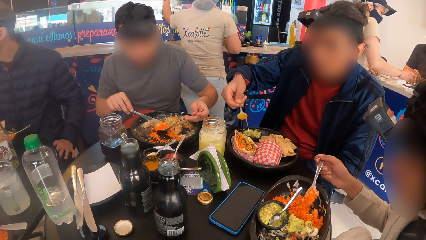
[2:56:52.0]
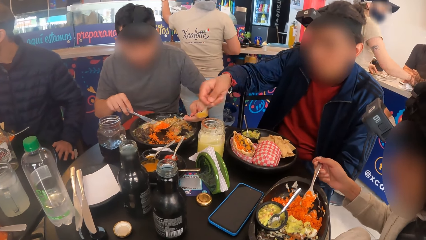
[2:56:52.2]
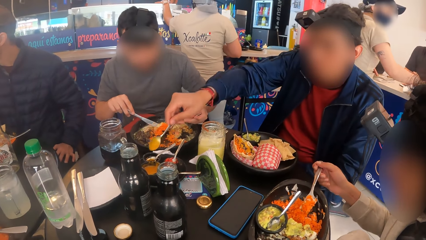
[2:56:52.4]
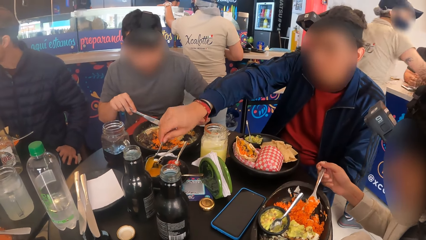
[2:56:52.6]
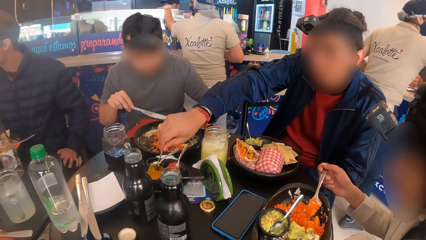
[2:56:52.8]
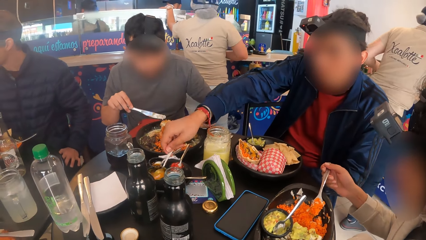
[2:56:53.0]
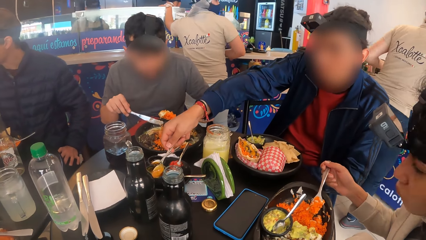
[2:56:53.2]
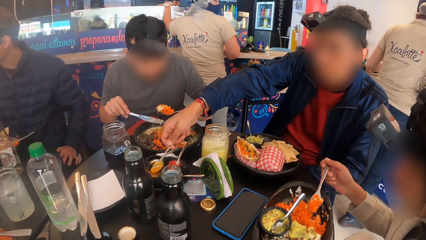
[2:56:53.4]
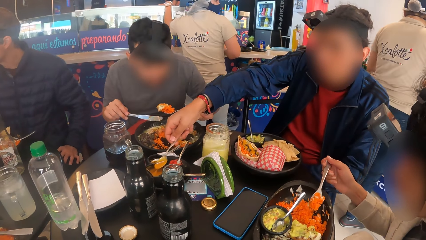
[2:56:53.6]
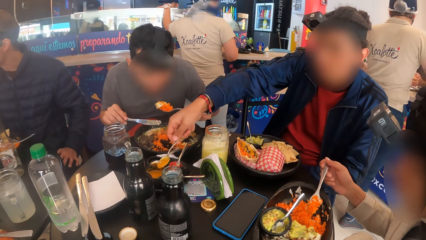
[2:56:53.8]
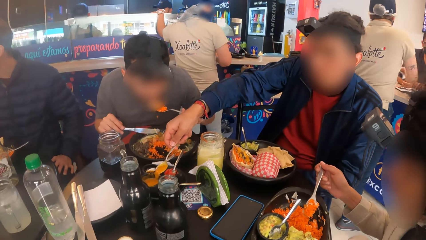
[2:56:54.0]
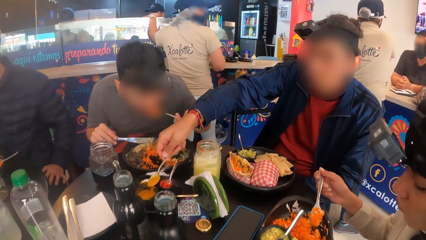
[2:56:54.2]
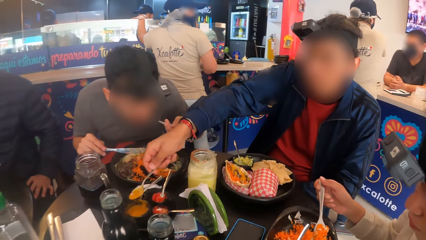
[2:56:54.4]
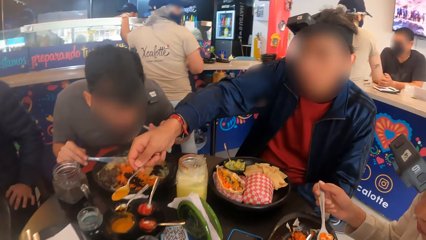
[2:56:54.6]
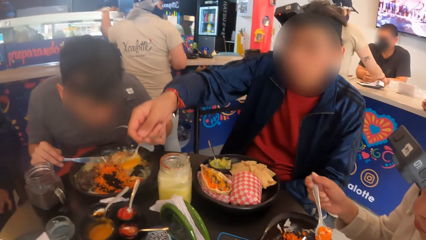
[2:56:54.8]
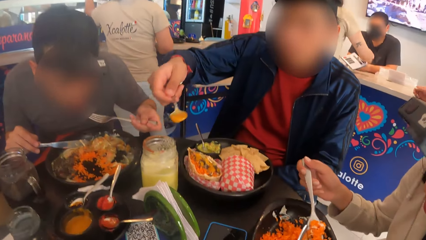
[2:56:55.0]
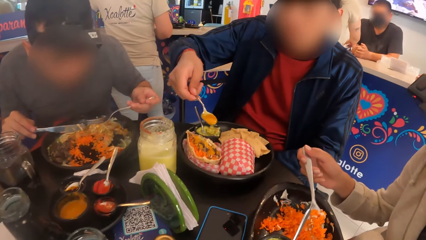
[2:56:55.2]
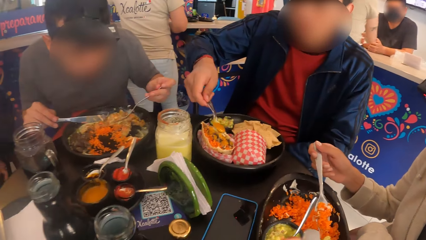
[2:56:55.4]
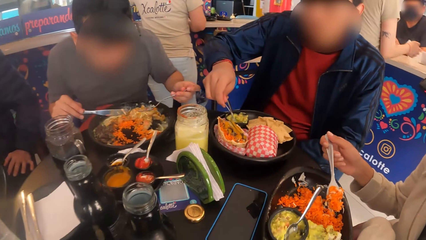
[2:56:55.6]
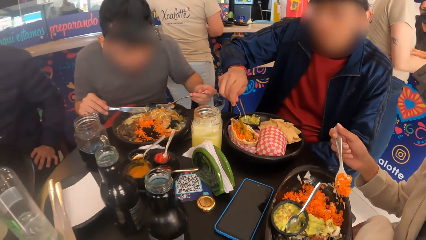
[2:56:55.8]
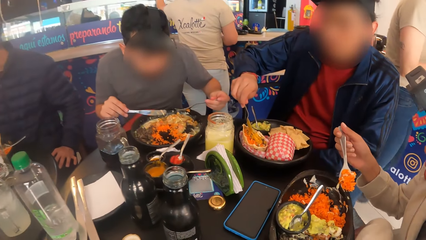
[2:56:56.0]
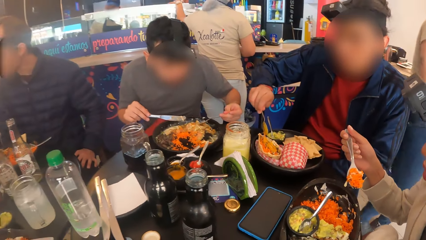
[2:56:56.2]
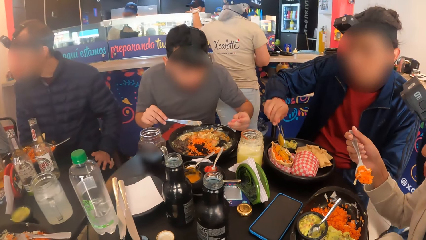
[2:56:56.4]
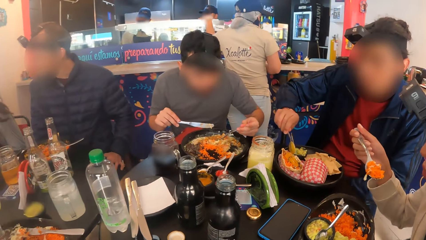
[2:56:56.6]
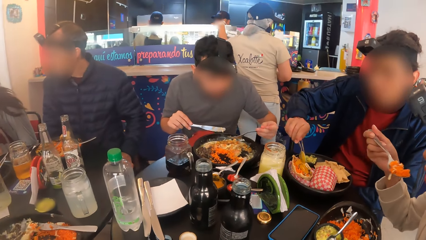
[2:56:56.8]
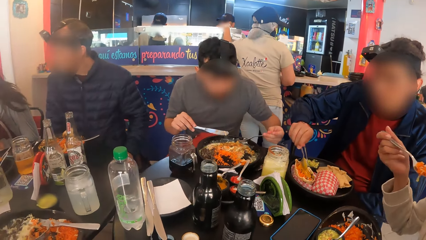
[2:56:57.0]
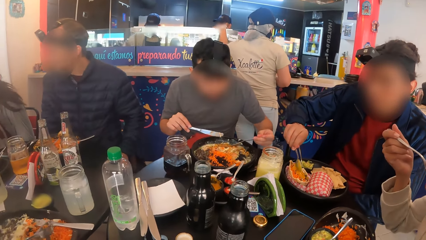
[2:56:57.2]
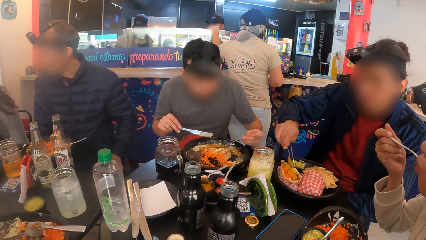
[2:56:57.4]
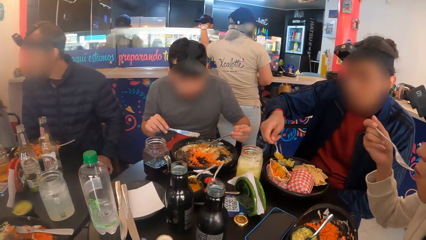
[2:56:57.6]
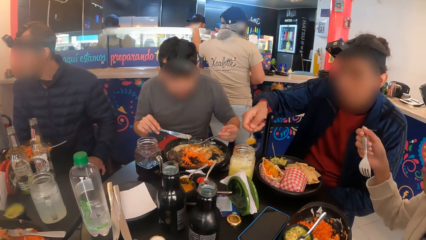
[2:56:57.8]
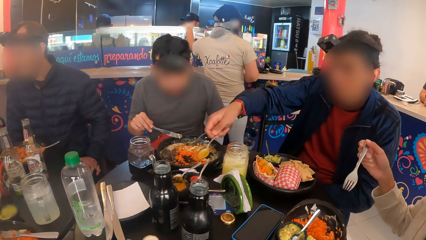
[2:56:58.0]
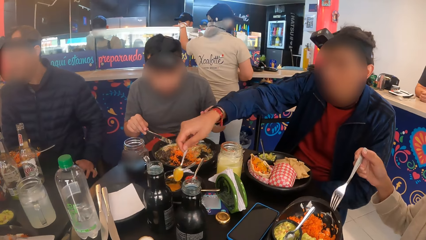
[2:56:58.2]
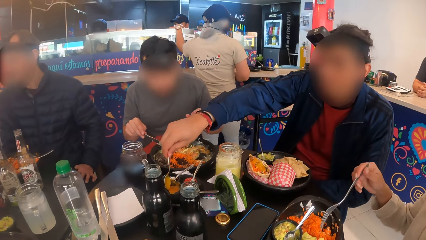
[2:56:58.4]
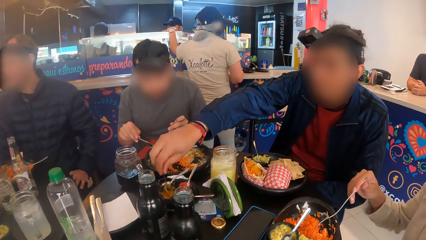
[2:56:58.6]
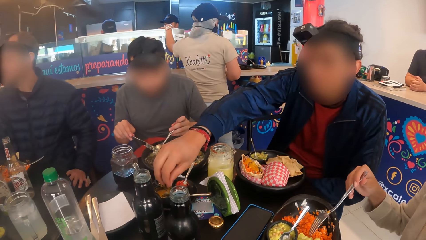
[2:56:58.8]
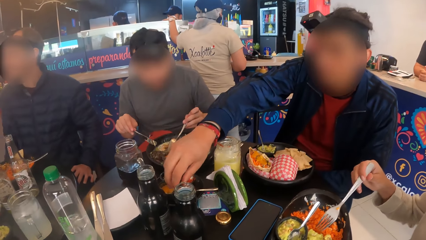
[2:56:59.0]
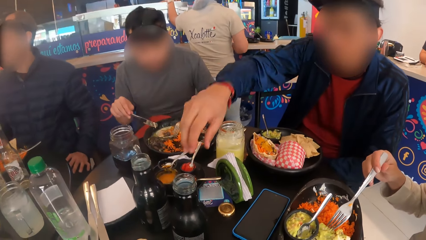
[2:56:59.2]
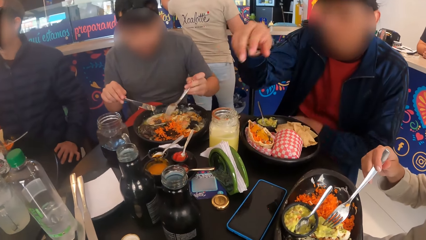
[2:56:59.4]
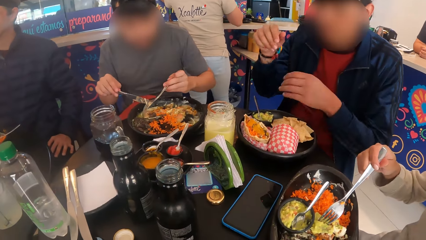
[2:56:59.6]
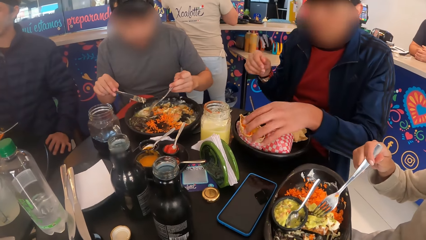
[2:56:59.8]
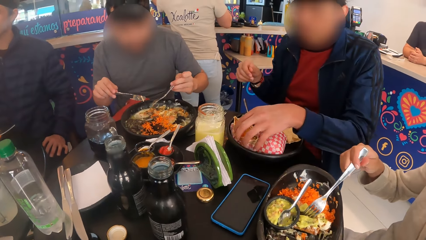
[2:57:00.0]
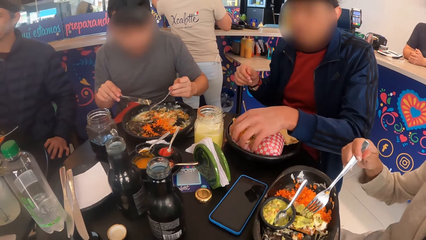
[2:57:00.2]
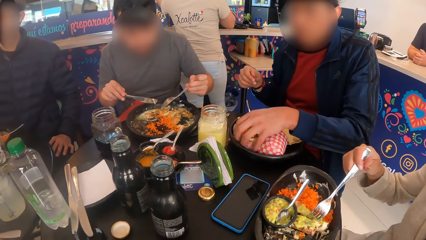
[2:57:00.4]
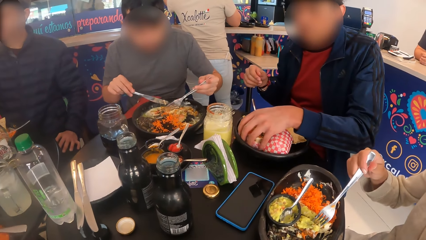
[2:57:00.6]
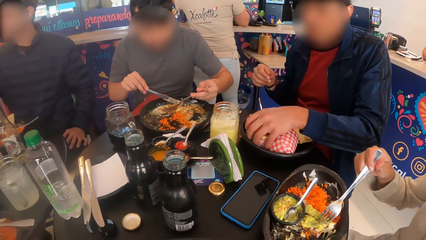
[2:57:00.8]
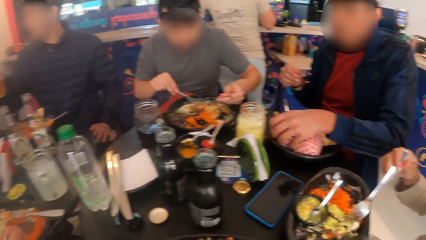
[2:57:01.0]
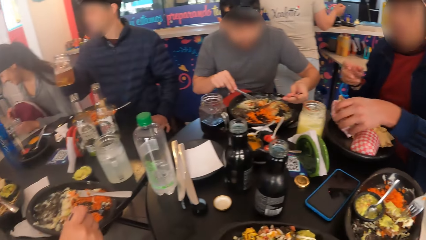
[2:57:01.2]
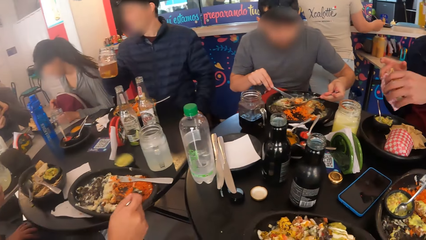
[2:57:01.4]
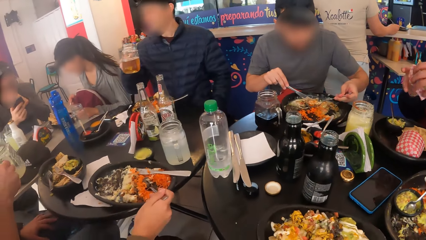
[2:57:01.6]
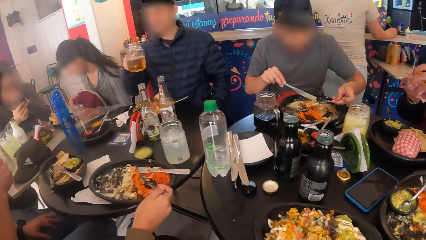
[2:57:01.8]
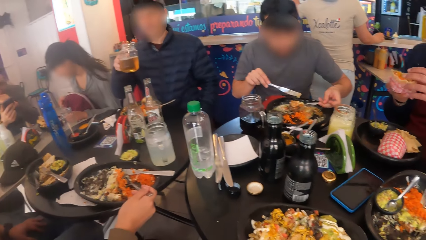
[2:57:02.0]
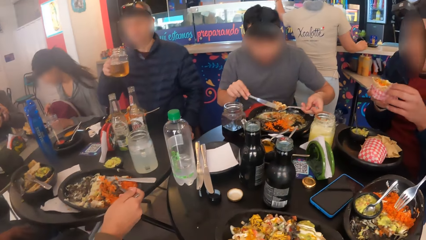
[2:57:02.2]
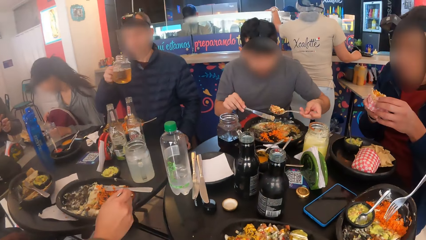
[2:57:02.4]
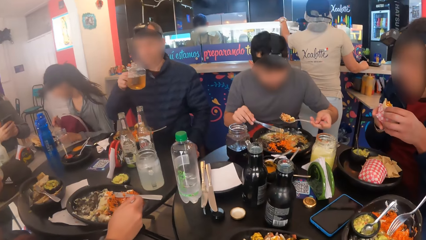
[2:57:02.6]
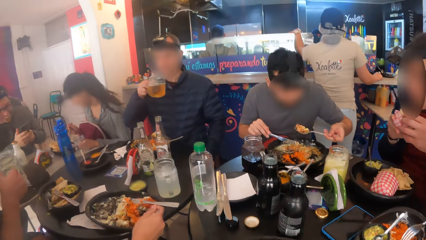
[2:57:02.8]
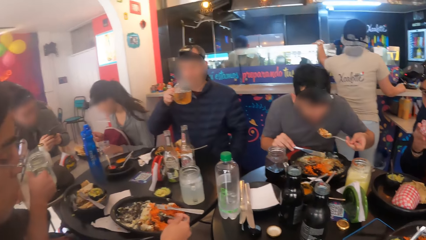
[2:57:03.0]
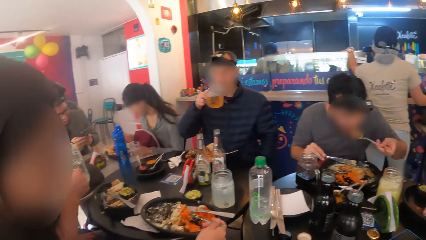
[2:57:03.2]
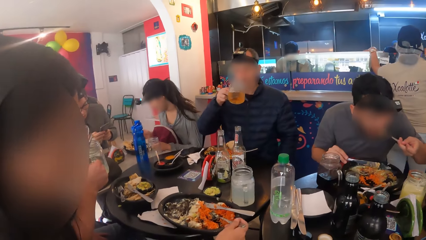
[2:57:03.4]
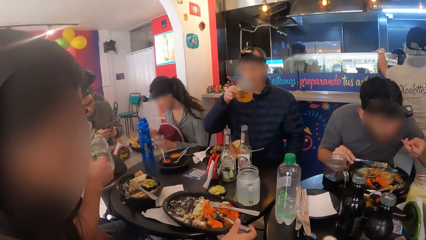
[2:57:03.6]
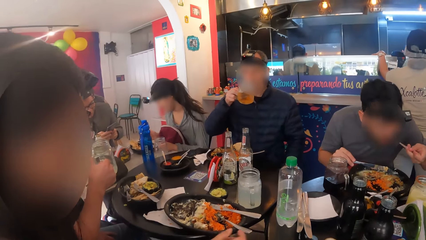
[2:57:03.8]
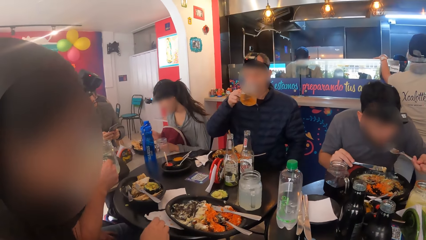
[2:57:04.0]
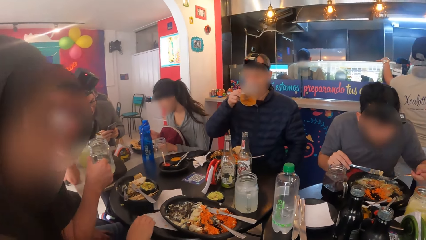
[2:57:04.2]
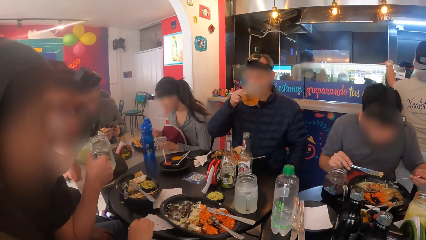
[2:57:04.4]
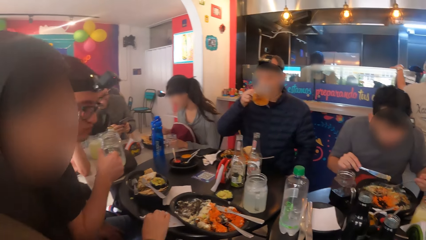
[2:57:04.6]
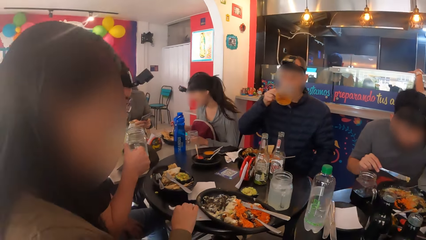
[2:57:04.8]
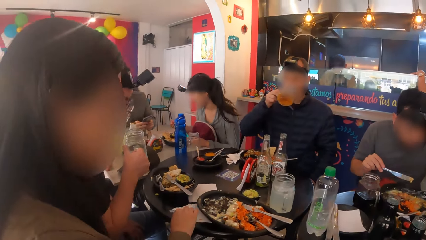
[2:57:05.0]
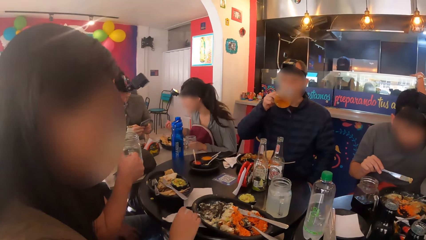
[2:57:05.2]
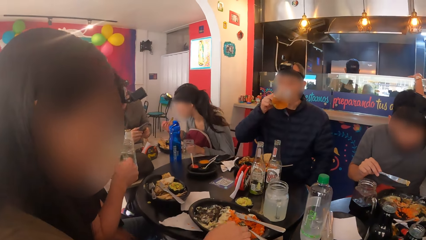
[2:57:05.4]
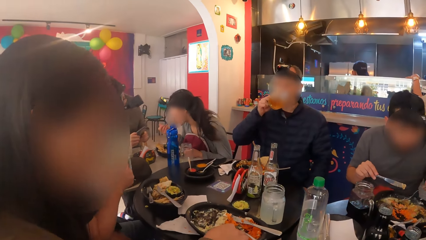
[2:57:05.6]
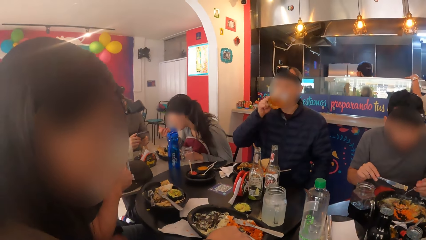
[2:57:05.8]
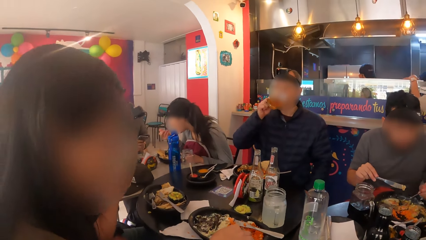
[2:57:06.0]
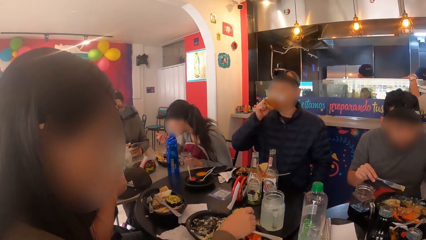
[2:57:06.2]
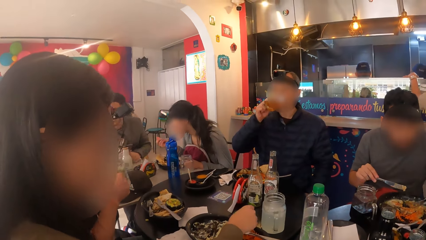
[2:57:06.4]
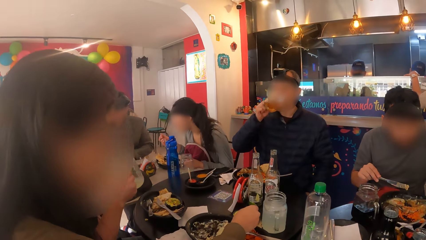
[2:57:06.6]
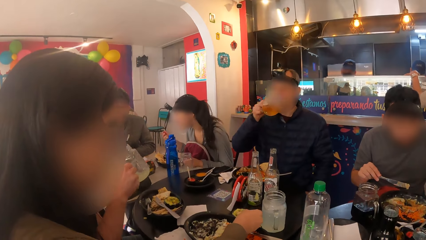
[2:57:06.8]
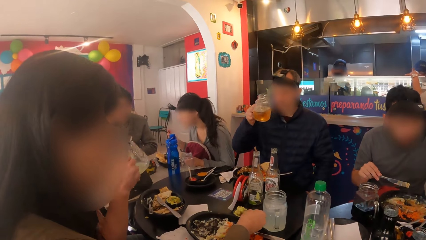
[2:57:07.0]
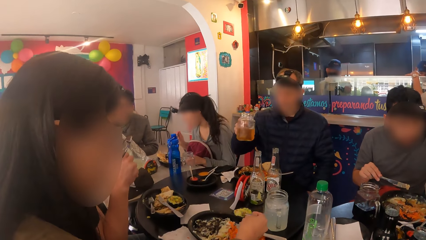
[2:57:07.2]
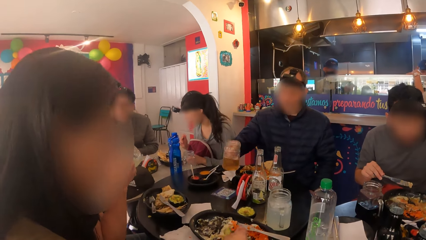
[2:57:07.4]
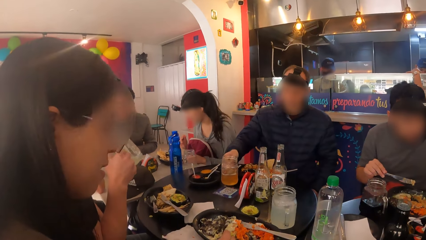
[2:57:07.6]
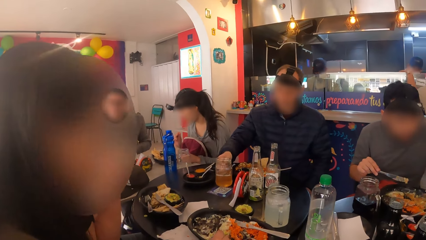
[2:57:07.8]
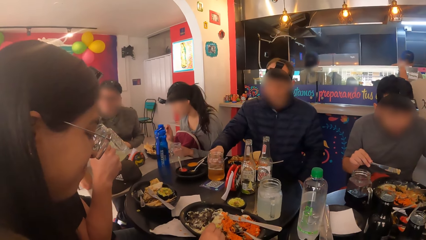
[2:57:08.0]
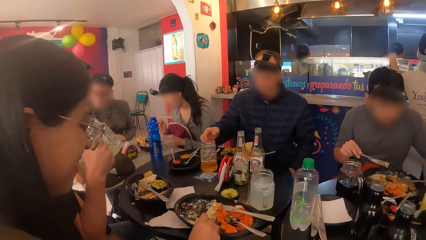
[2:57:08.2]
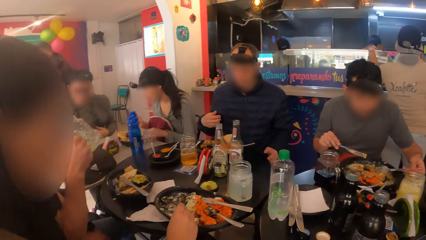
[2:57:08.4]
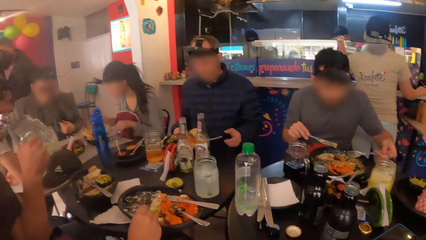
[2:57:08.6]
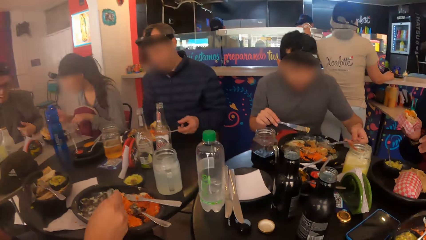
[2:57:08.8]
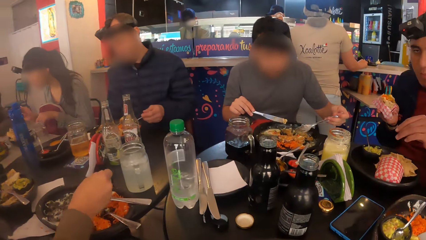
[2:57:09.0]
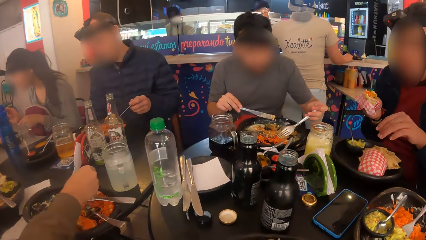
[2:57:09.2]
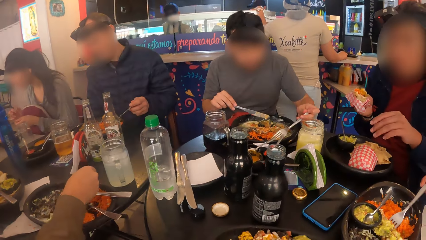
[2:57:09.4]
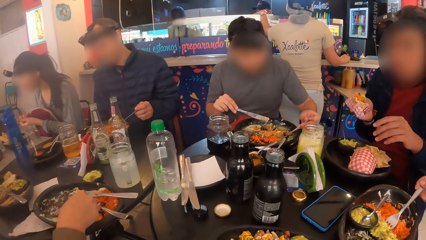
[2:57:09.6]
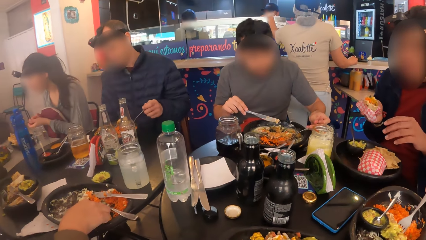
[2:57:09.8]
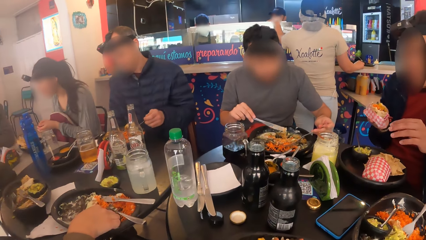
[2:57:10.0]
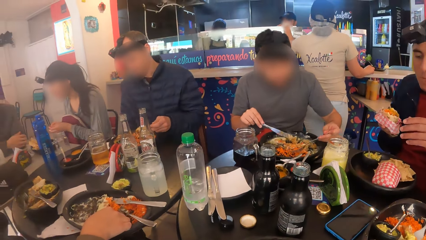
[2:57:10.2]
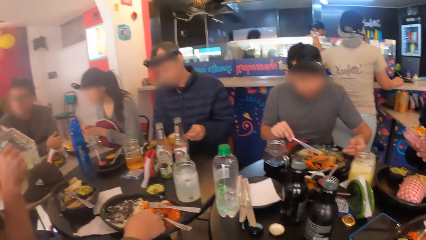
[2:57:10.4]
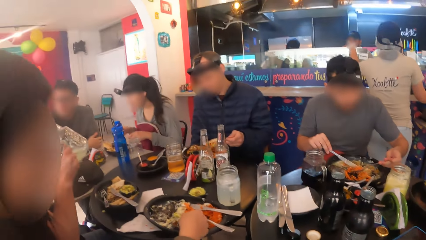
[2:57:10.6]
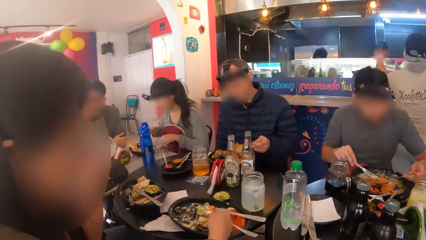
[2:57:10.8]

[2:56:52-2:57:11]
A man scoops some sauce from the dish with the spoon in his right hand, pours the sauce on the taco with the spoon, drops the spoon into the dish with his right hand, and picks up the taco from the plate with his left hand. Another man operates his phone with his hands. The first man eats the taco with his hands. A third man drinks from the cup of drink. The third man drops the cup of drink on the table with his right hand.
